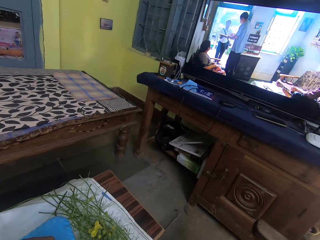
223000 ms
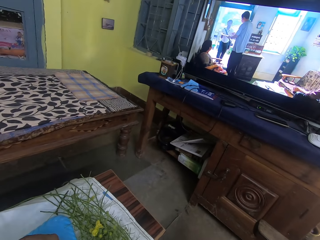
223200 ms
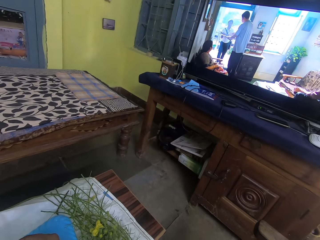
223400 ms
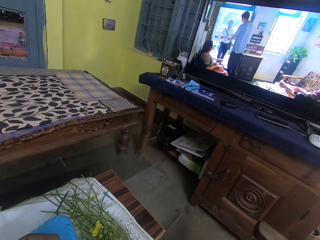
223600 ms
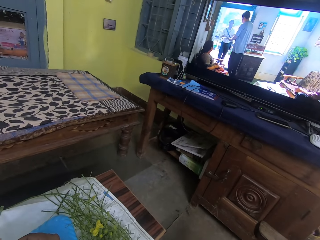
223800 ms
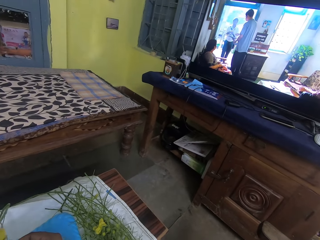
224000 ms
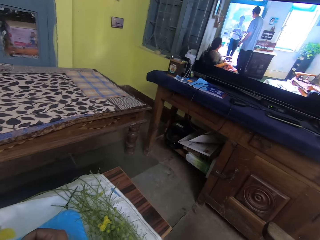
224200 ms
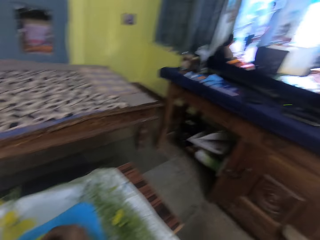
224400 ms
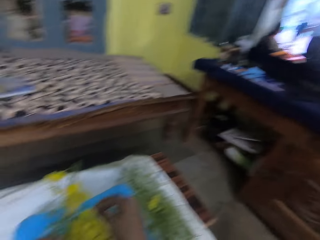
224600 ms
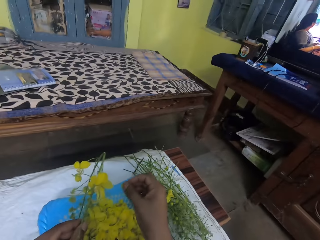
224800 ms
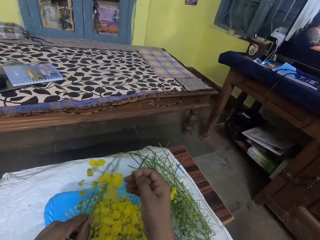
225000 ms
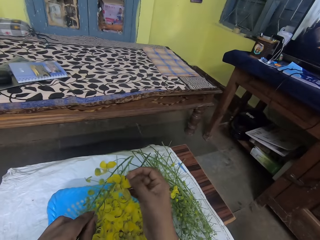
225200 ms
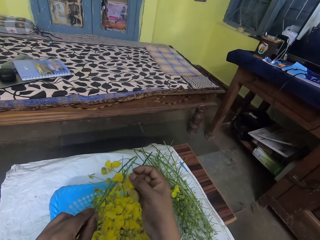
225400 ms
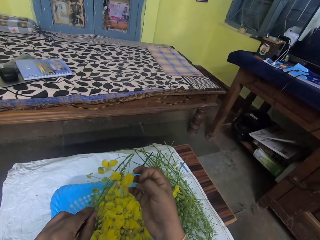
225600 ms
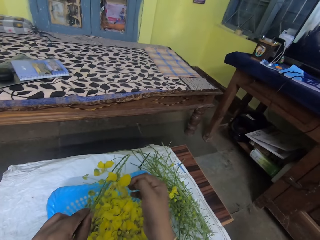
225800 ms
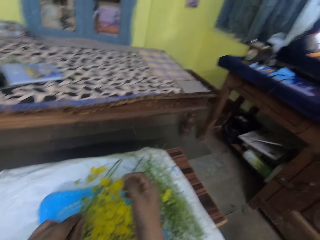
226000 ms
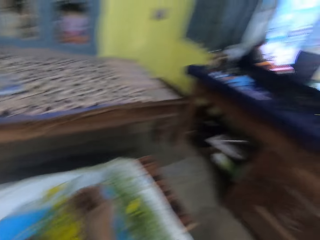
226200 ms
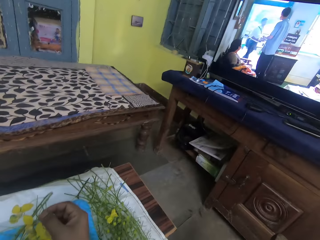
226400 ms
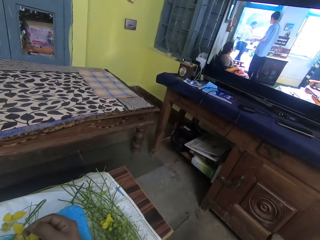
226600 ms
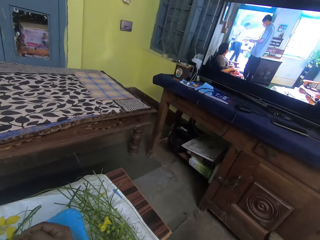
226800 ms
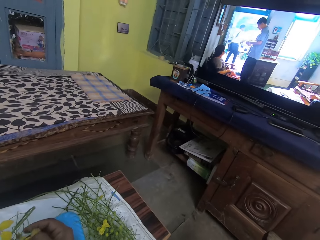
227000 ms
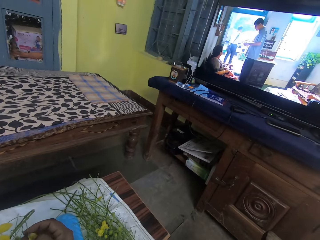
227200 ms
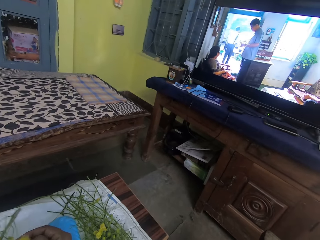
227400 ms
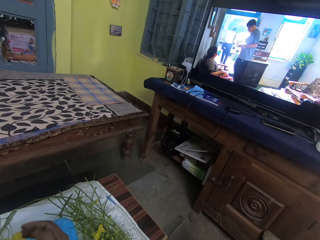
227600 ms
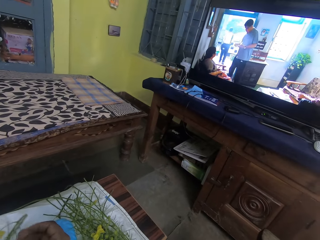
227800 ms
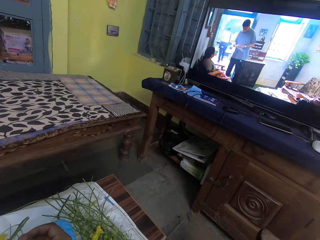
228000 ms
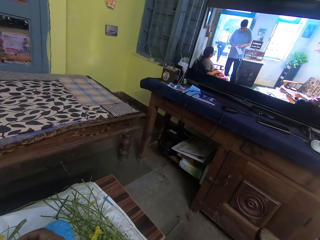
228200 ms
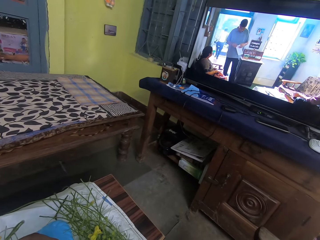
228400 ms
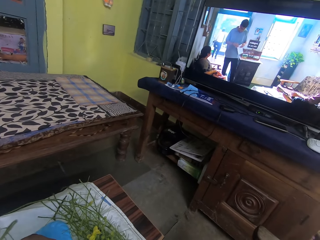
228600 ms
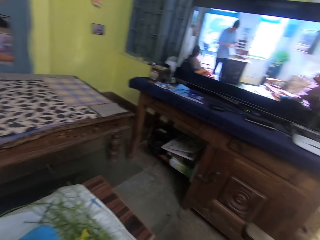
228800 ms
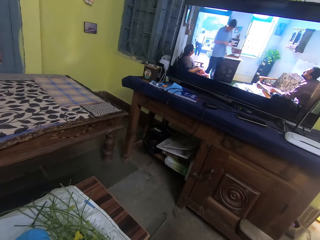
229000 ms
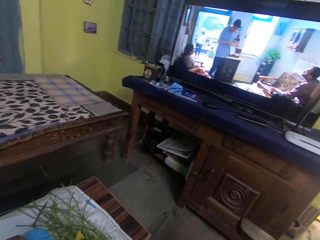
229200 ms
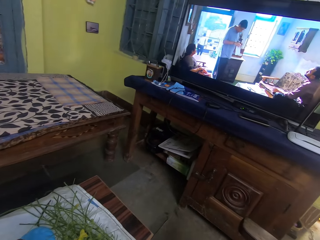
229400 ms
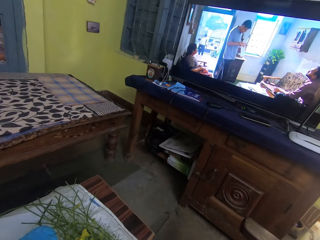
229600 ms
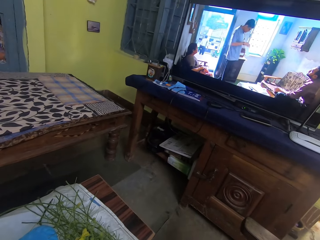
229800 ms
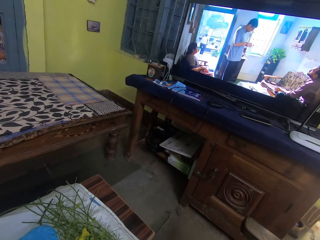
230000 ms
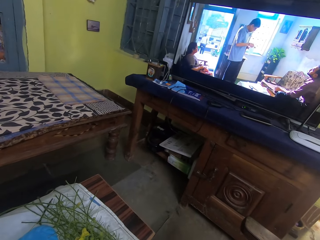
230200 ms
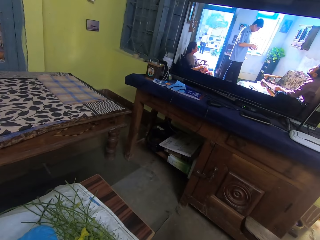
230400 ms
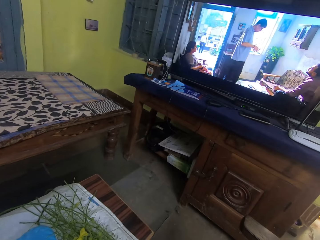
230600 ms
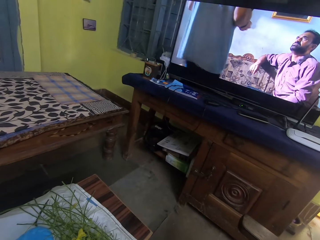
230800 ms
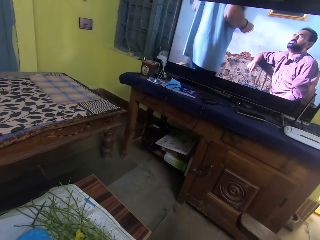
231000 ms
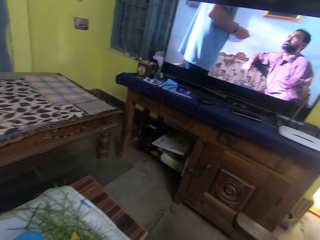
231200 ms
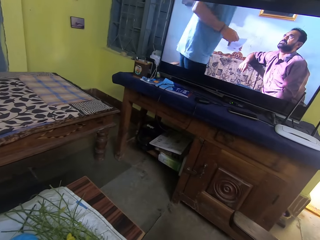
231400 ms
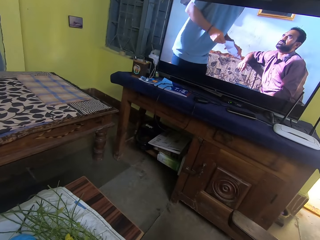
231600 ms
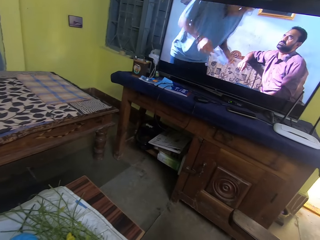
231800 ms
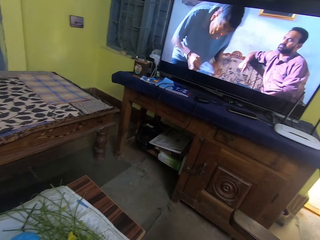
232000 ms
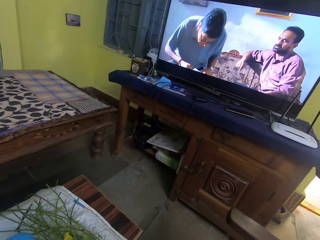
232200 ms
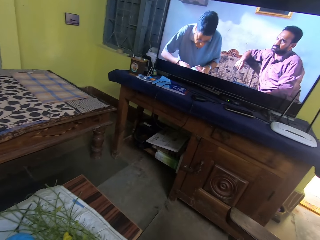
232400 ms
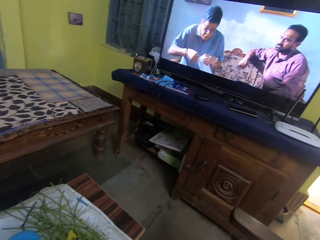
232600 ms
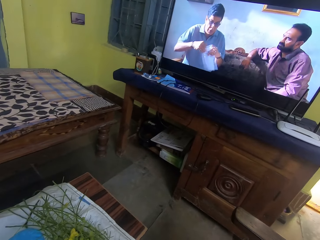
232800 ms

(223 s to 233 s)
The camera wearer prunes the flowers. They look at the television.

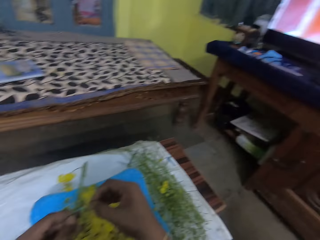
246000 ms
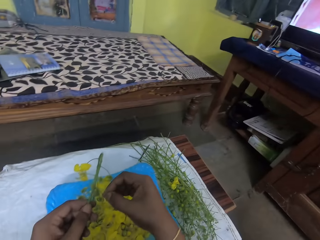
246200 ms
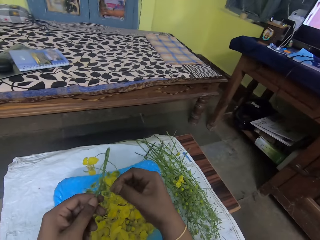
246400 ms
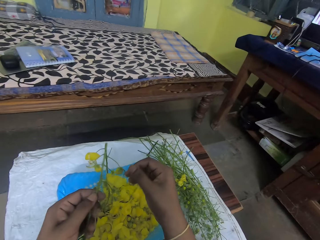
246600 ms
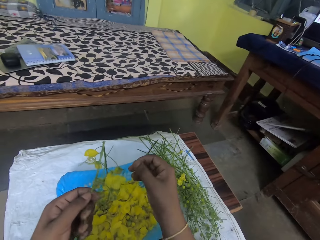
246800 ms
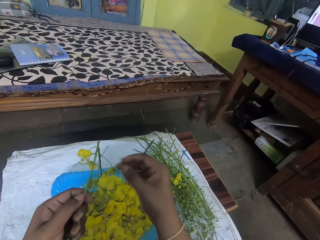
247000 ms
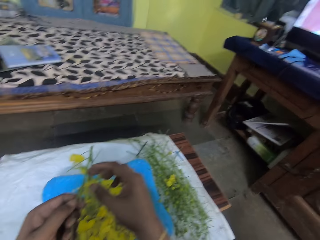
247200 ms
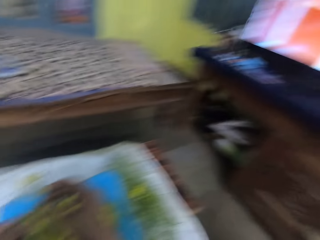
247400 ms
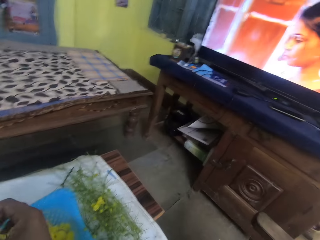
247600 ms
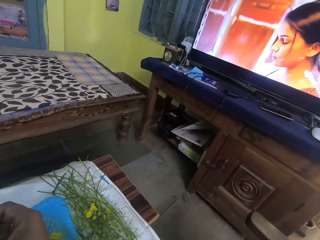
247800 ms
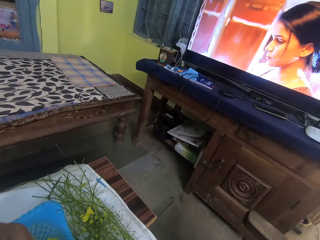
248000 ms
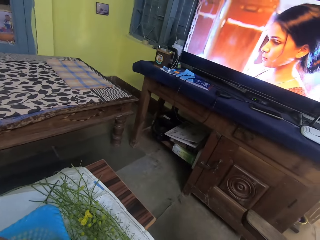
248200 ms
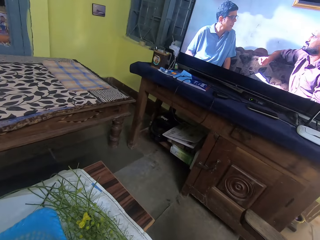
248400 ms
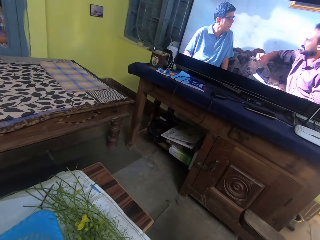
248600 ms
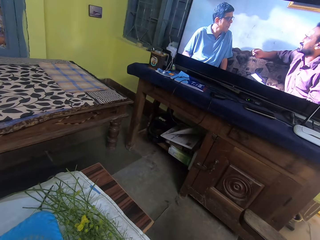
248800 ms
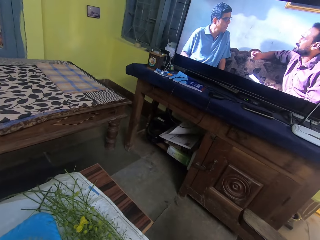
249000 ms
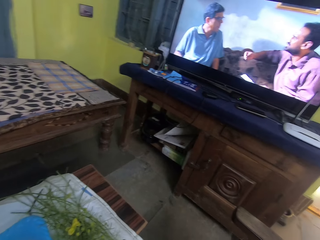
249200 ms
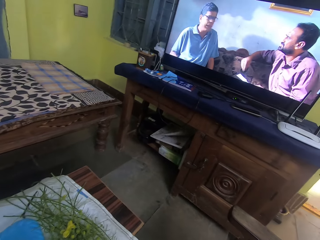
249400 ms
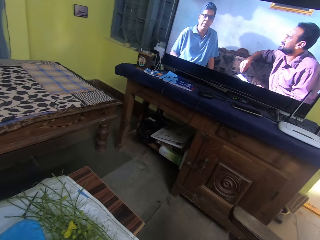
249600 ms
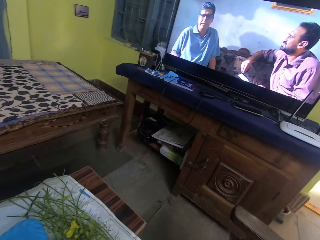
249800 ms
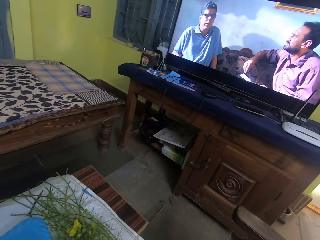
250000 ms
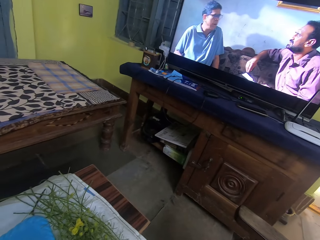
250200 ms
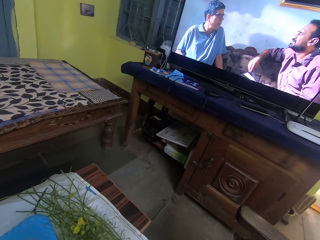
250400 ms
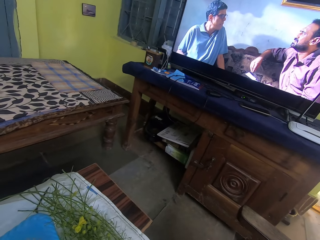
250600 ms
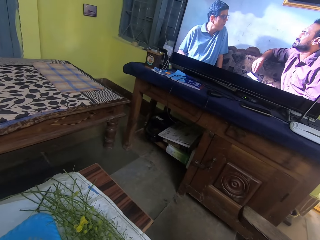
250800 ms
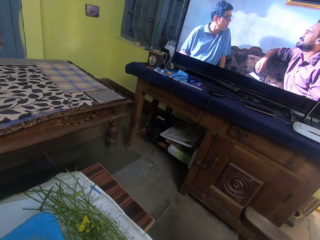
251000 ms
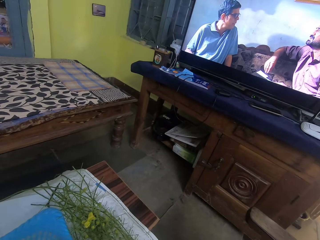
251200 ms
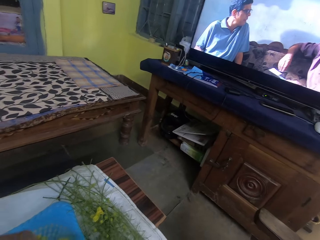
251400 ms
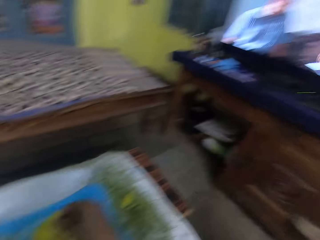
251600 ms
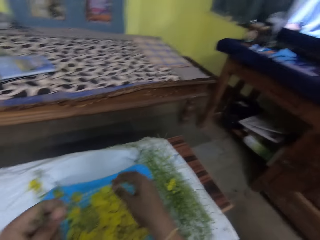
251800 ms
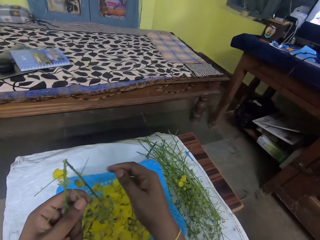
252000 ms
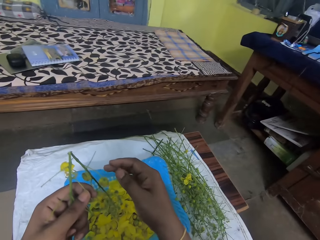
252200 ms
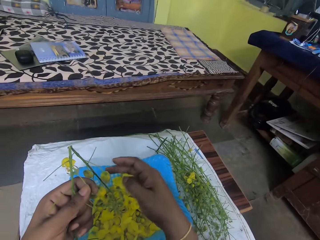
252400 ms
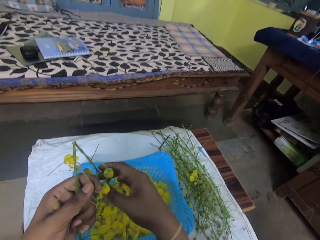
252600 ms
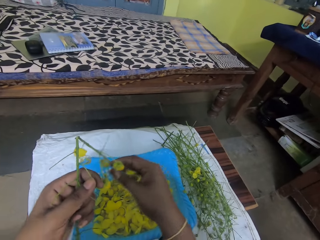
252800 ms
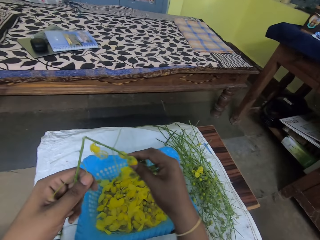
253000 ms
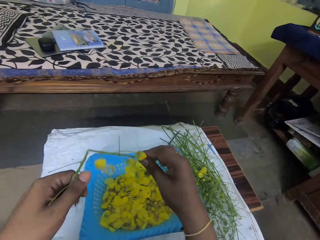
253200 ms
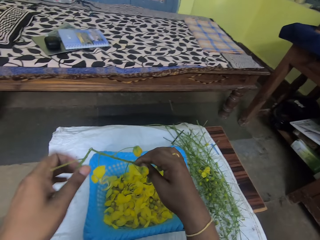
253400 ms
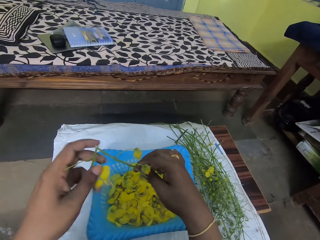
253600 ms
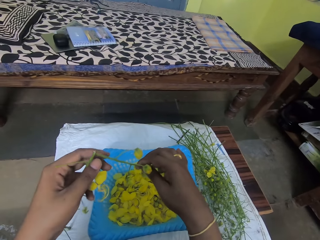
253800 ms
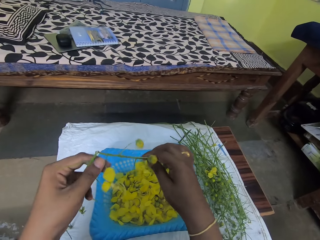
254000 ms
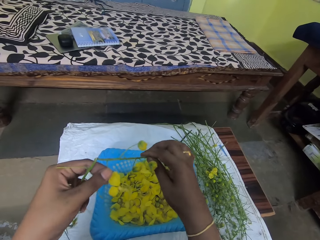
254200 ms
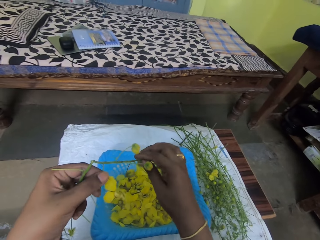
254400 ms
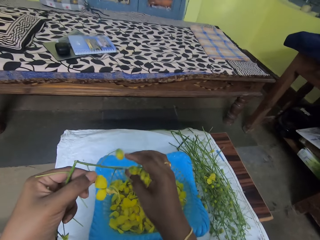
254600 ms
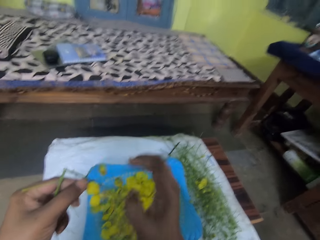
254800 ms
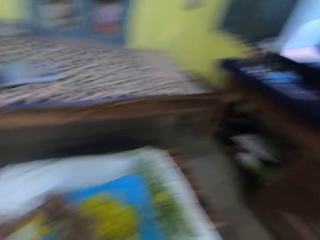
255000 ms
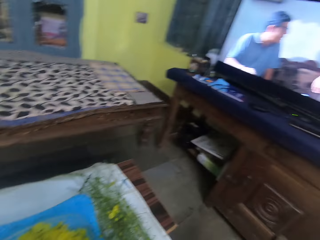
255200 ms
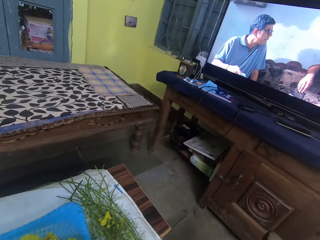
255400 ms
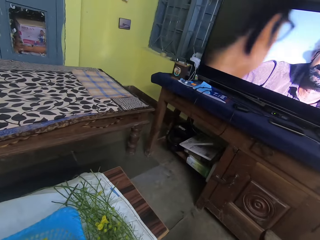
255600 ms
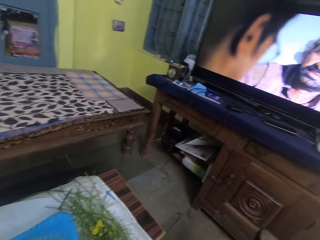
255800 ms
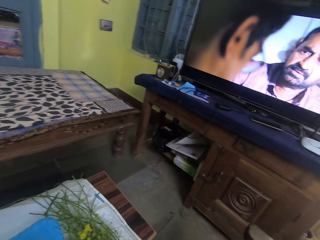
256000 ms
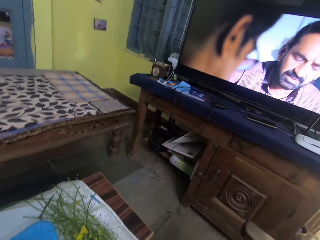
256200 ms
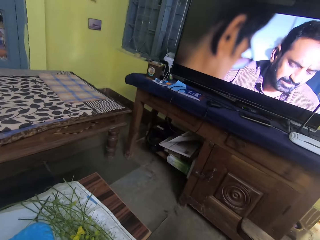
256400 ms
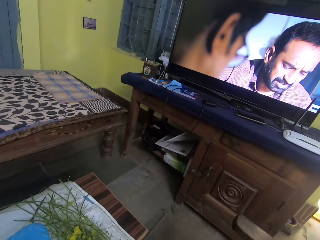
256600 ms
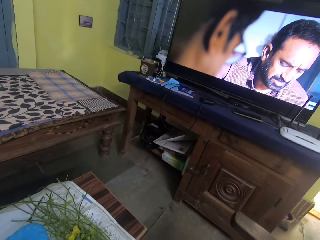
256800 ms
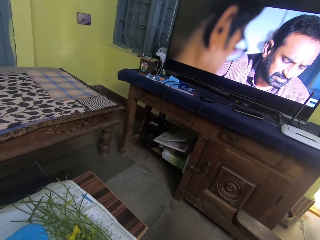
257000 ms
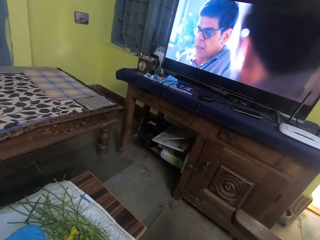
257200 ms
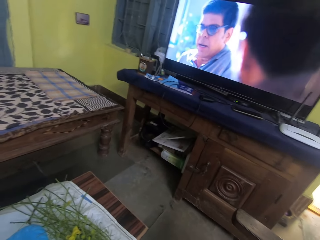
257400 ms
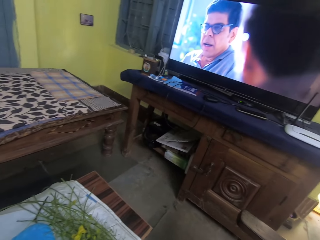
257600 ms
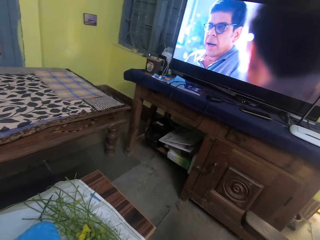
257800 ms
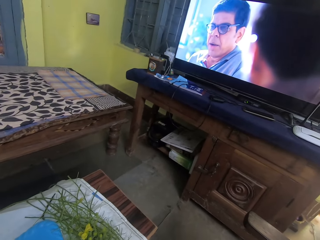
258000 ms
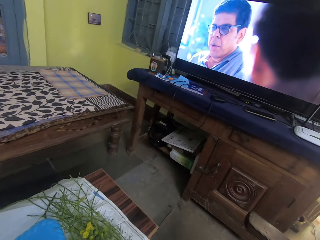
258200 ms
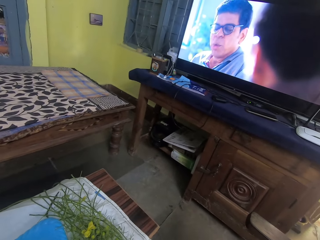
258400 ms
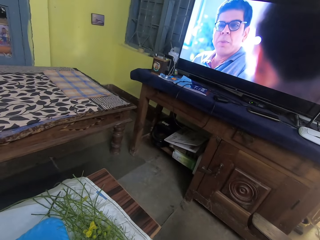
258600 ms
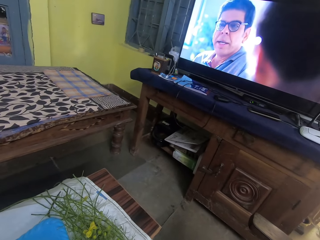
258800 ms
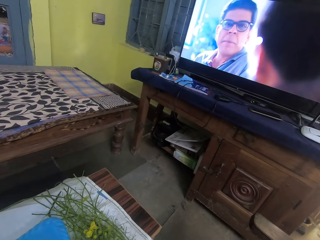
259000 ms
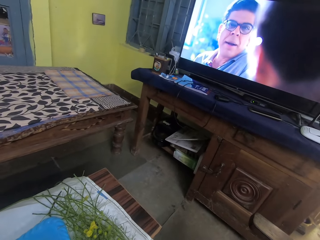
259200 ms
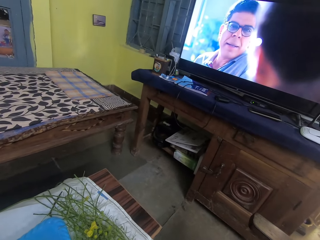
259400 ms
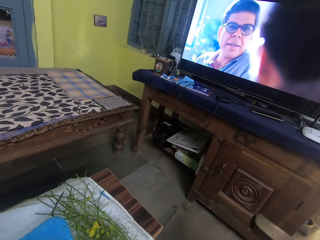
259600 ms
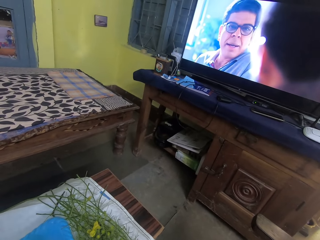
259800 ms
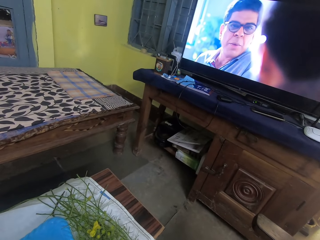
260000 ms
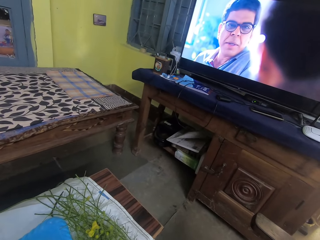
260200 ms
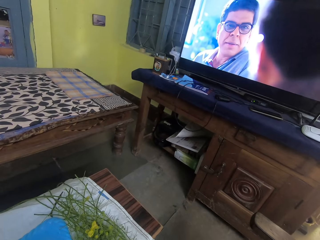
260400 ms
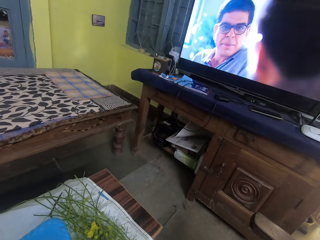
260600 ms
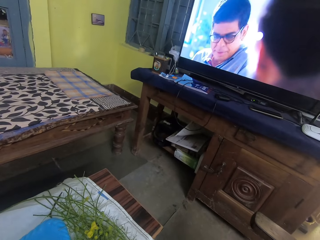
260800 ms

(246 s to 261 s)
The camera wearer holds the stem with her left hand. She prunes the flowers. She holds the stem with both hands. She looks at the television.
